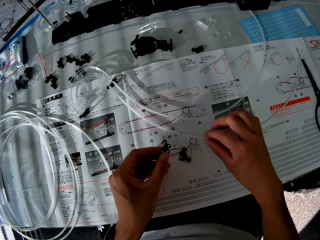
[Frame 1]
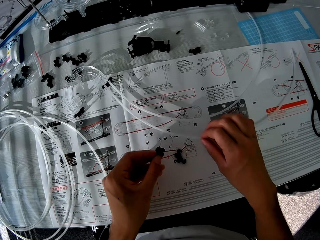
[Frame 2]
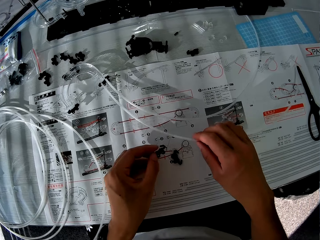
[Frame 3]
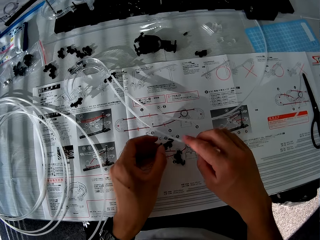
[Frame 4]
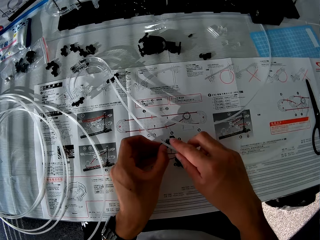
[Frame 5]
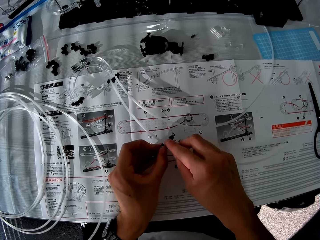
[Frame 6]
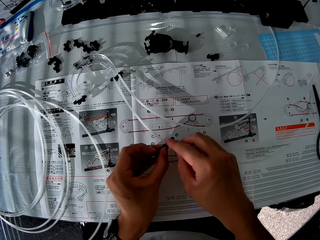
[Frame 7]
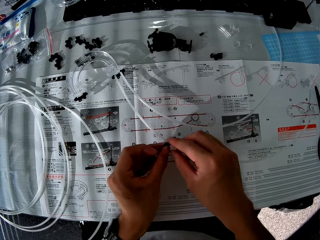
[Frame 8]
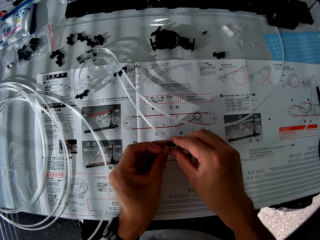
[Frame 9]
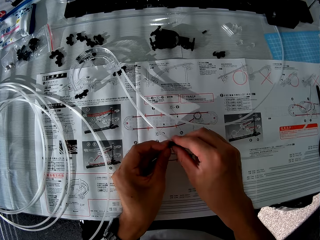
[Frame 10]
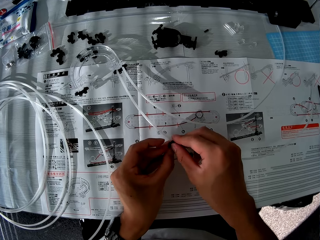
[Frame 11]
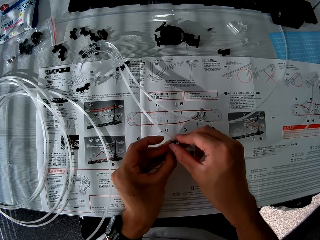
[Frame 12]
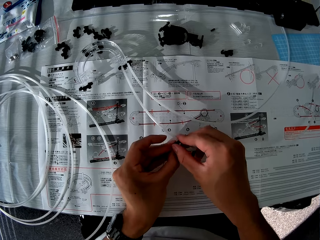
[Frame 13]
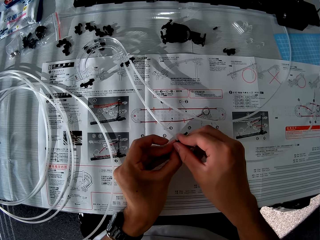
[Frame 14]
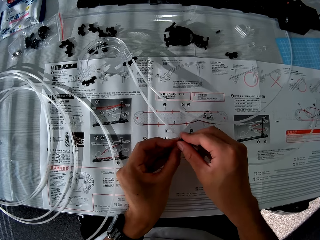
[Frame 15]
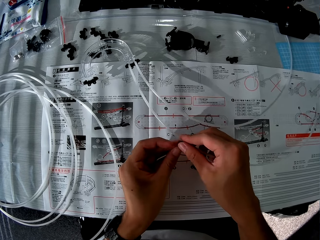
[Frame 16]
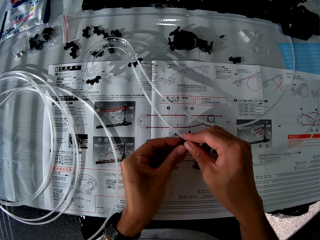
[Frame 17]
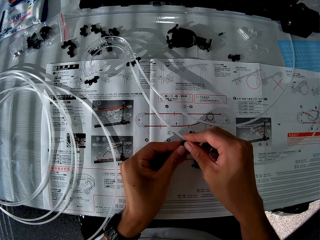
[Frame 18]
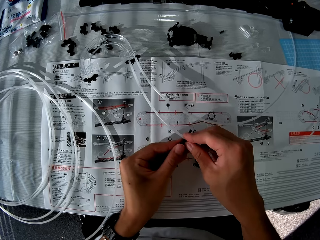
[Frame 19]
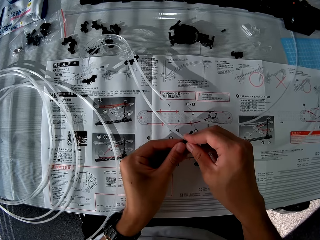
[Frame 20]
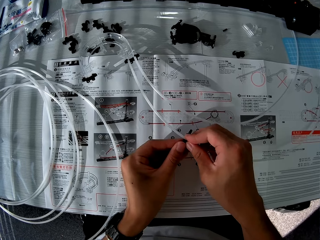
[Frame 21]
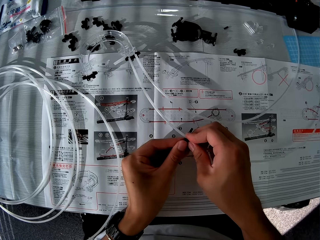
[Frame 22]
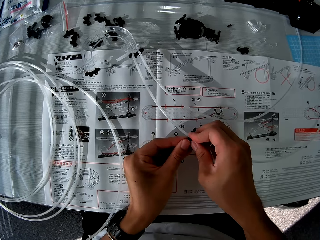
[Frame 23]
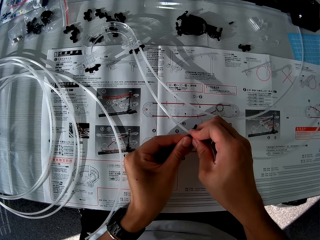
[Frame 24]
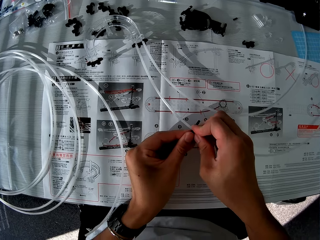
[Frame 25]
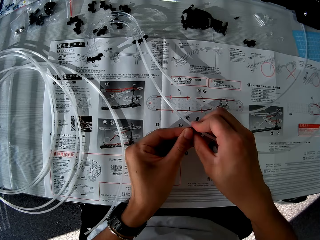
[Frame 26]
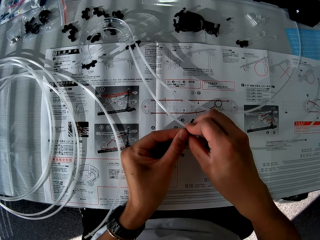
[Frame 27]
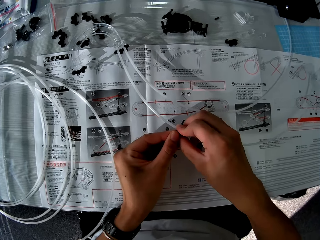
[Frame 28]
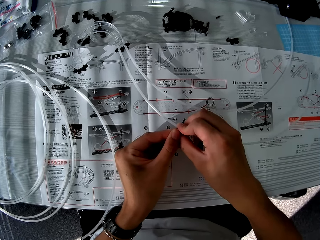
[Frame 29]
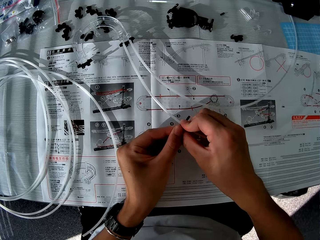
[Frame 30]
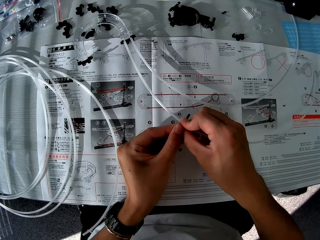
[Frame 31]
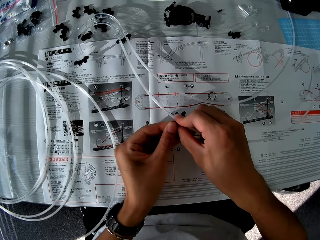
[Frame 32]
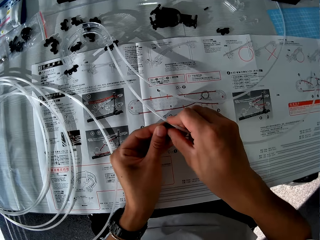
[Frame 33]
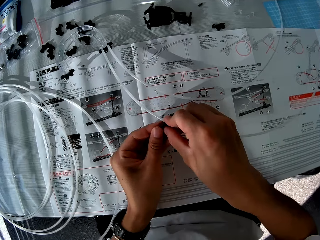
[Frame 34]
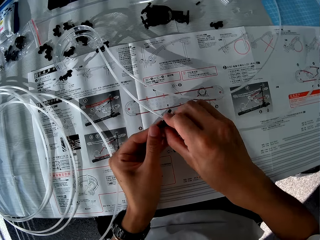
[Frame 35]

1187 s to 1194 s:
The camera wearer fixes an arm onto a corner rail. They assemble the toy components on the table.

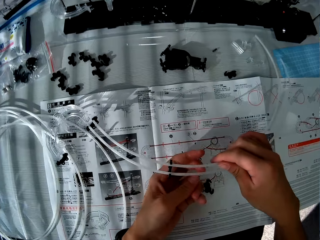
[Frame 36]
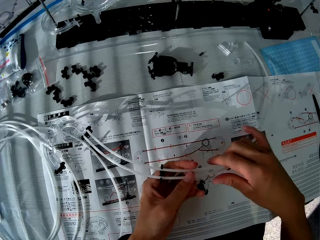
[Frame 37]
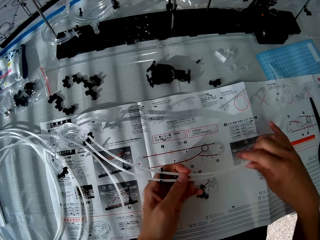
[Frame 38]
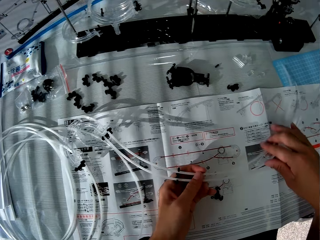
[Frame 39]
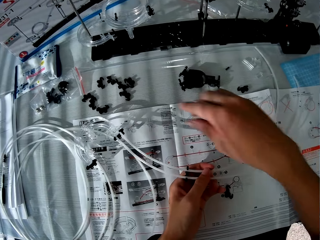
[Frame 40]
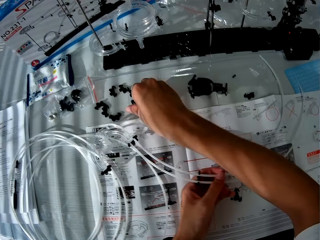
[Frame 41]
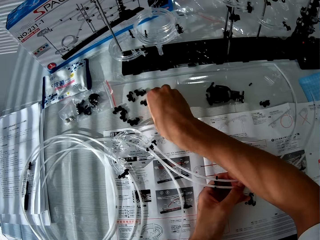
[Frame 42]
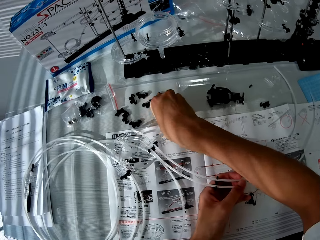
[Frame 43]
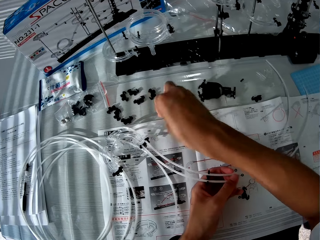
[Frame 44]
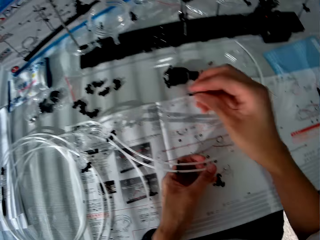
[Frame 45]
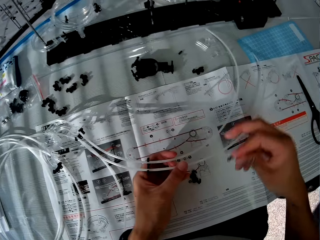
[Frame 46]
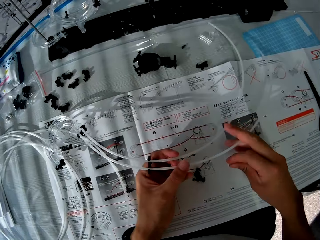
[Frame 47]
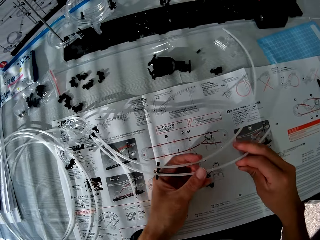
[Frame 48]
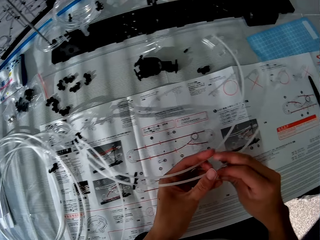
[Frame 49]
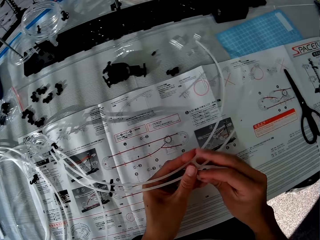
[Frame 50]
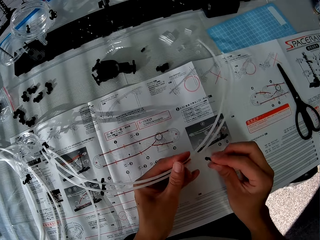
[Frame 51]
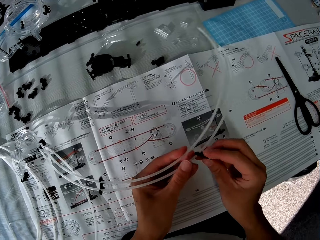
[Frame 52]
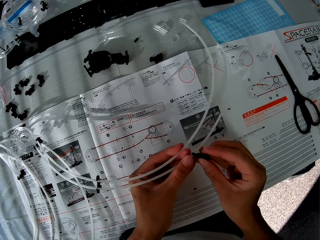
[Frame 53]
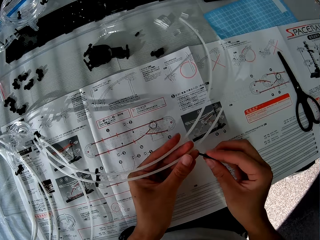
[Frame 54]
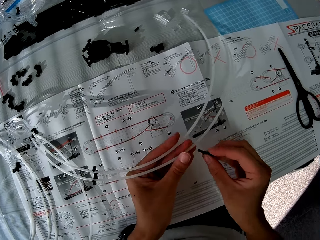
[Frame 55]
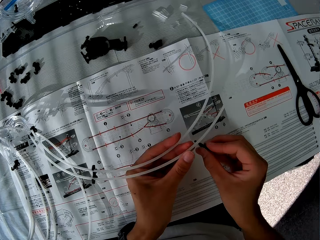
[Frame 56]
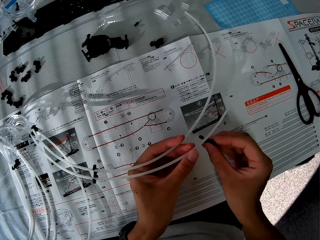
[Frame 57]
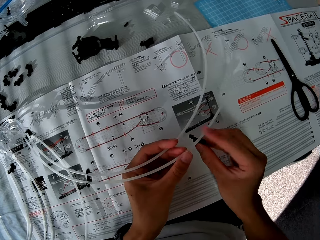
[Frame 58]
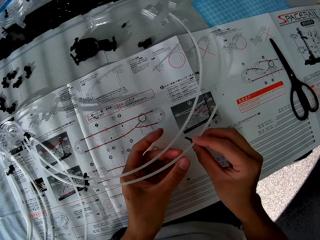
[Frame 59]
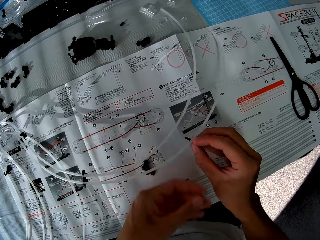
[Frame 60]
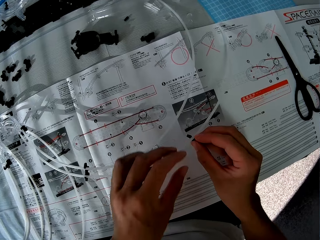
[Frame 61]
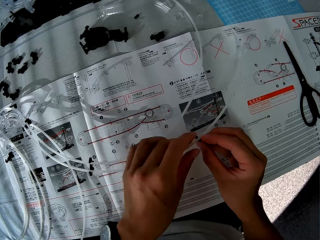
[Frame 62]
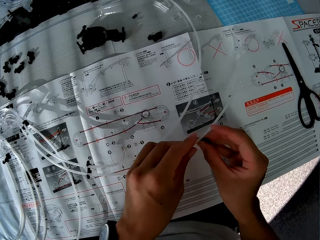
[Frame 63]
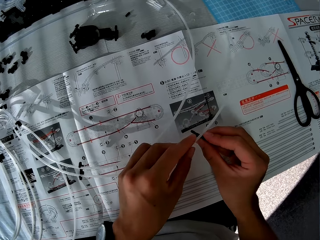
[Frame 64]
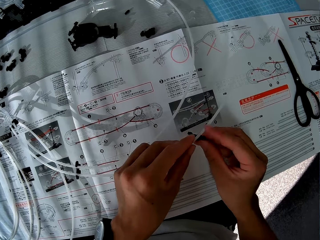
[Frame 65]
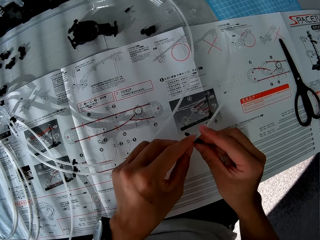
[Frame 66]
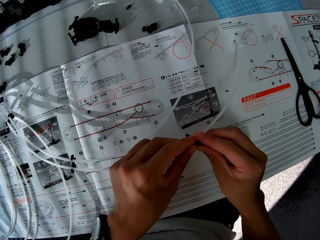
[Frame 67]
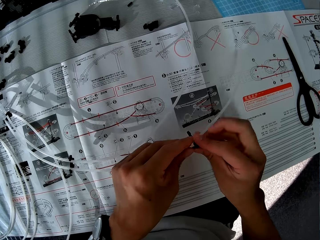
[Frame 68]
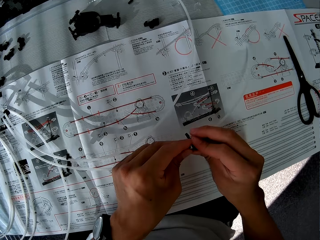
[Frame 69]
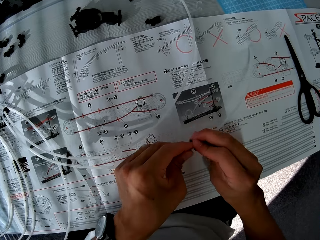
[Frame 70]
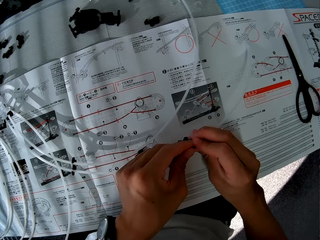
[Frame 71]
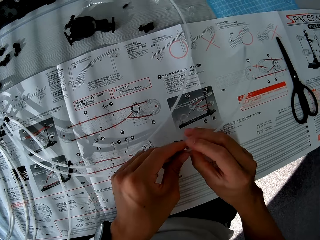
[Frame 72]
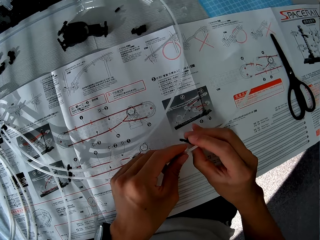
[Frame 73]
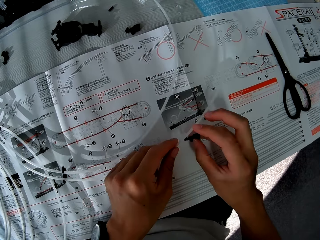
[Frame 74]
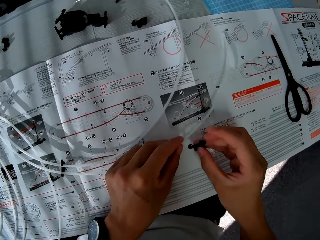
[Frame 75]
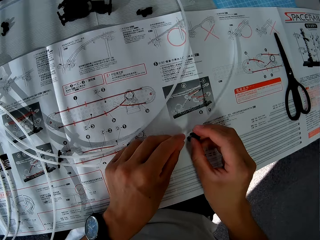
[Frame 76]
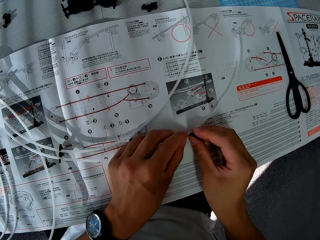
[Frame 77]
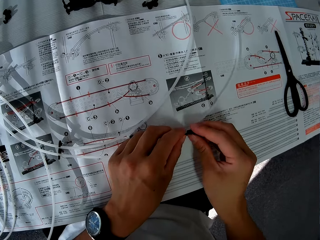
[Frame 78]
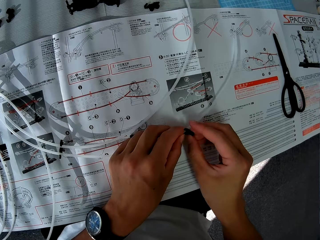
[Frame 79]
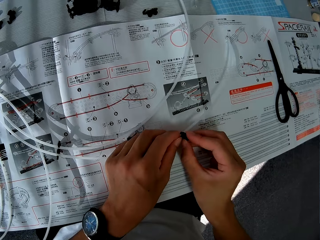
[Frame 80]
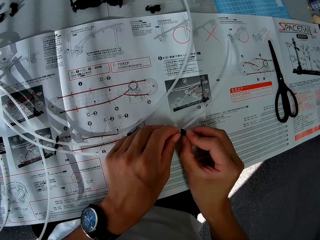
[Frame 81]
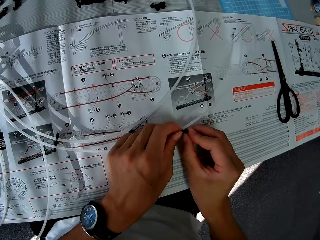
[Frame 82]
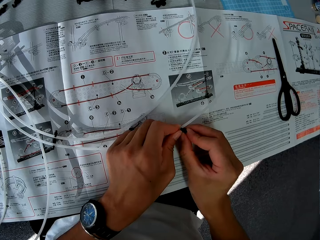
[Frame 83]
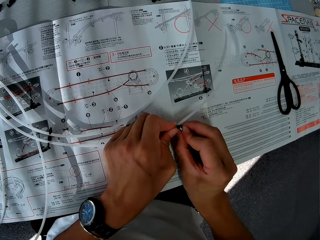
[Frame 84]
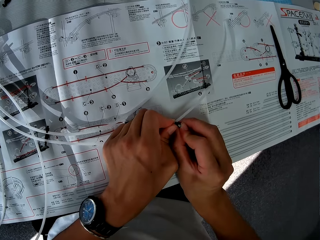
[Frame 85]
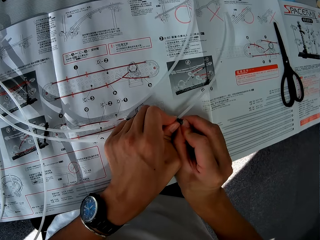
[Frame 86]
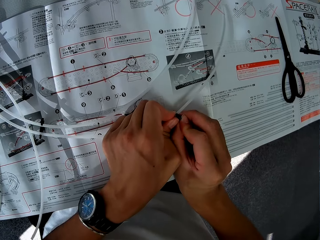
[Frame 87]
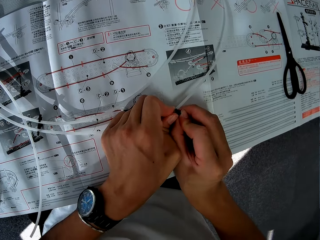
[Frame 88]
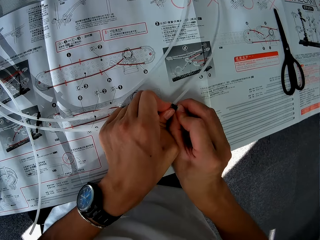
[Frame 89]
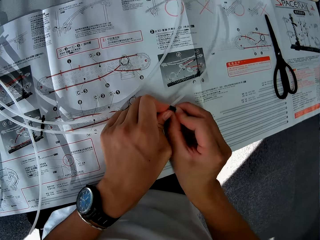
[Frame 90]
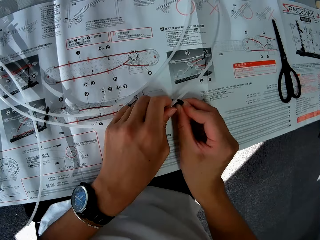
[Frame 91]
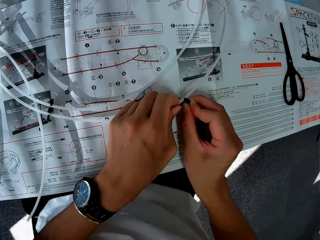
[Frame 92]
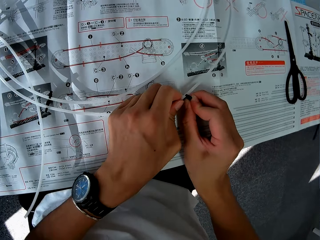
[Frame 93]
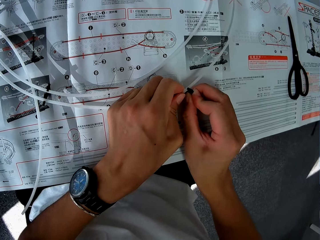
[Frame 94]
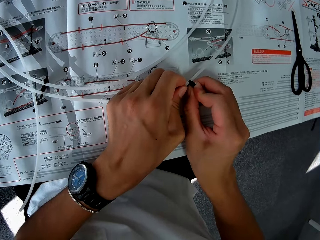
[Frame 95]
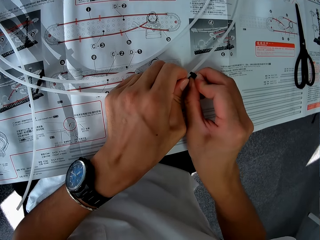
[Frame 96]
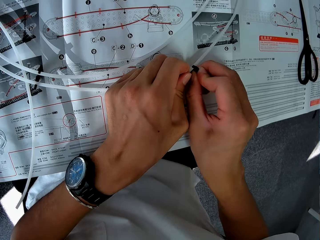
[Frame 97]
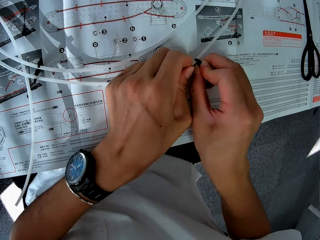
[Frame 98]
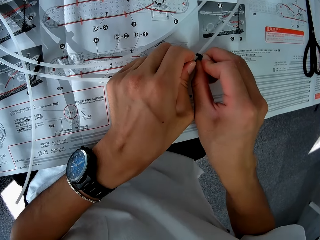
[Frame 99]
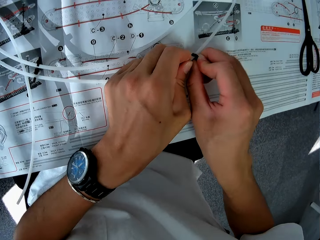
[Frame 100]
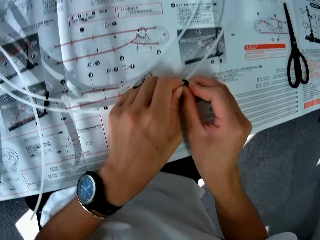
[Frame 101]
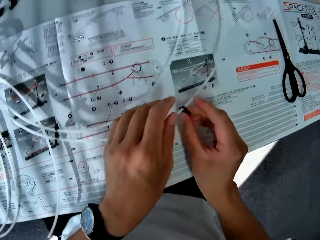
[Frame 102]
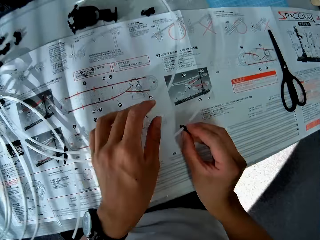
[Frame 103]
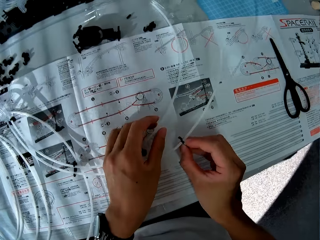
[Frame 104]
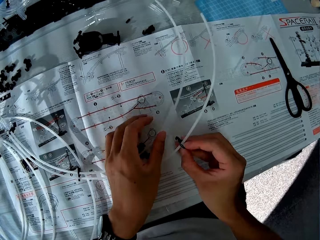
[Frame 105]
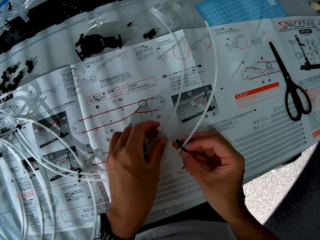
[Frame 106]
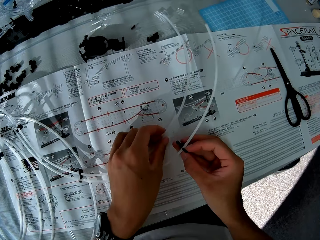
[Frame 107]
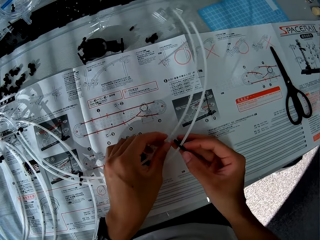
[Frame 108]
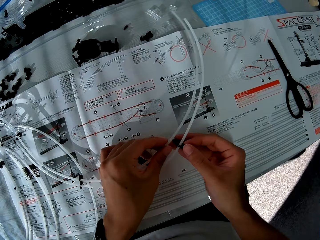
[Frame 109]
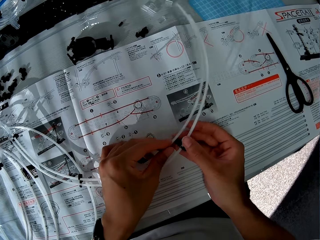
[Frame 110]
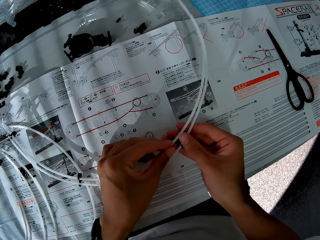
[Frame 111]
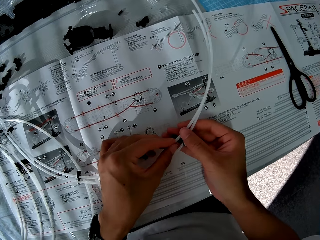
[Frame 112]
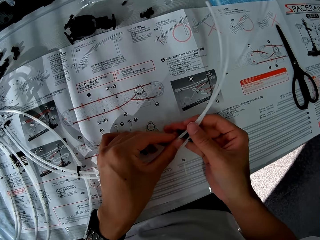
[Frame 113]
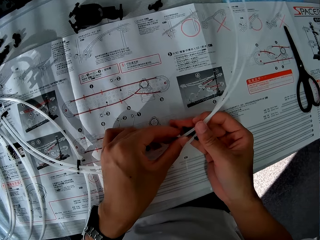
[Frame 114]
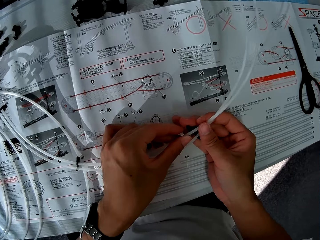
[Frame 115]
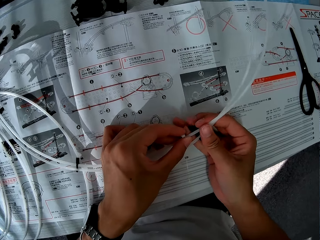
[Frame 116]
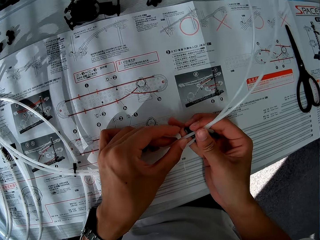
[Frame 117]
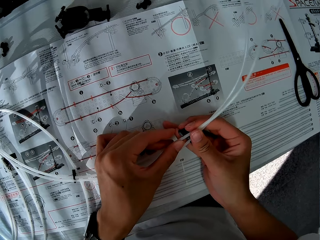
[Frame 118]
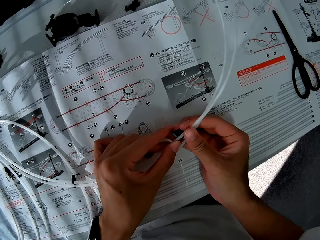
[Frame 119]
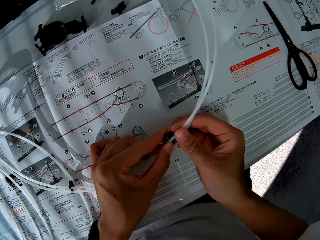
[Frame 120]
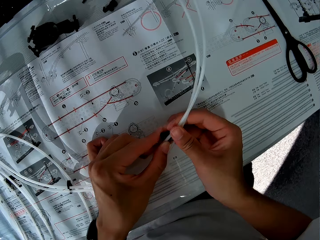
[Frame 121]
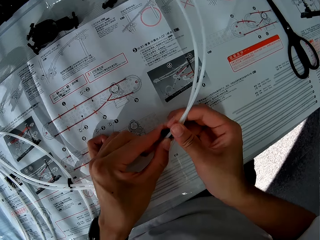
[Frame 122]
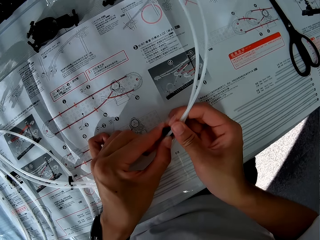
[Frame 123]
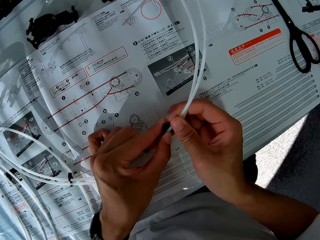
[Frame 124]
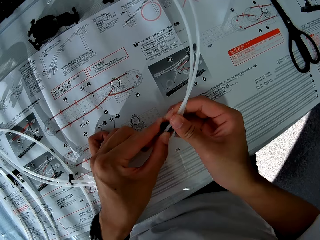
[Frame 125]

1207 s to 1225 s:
The camera wearer picks up an arm. They fix the arm onto a corner rail.
